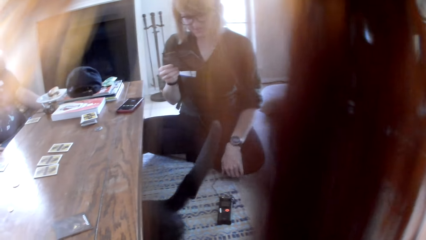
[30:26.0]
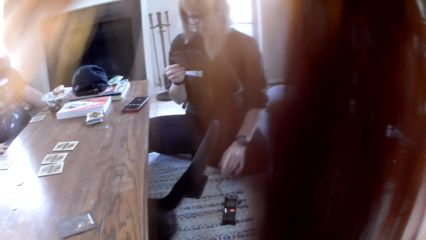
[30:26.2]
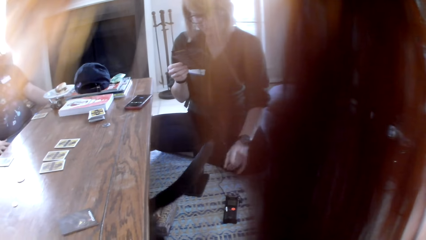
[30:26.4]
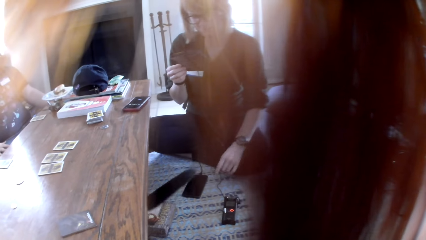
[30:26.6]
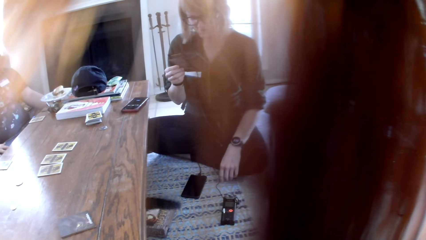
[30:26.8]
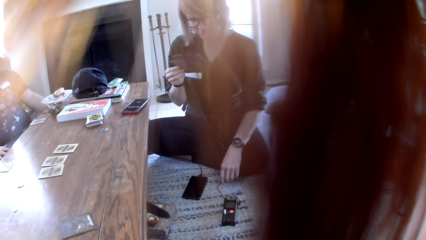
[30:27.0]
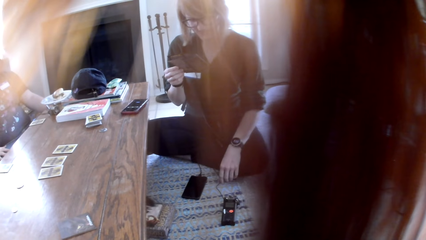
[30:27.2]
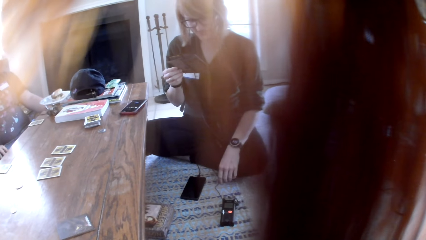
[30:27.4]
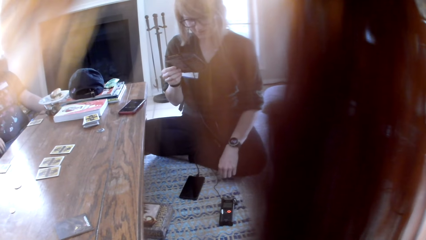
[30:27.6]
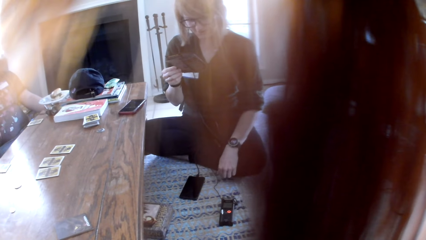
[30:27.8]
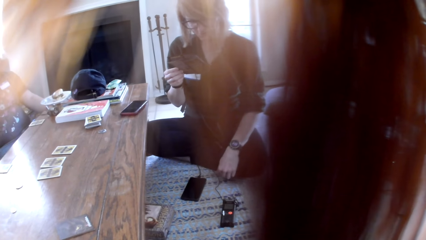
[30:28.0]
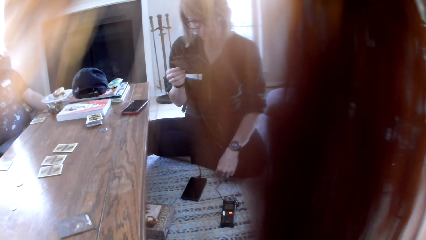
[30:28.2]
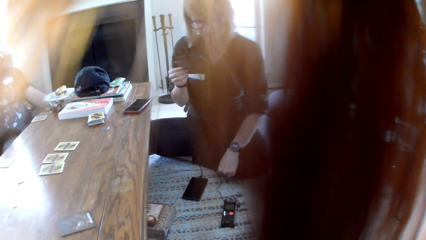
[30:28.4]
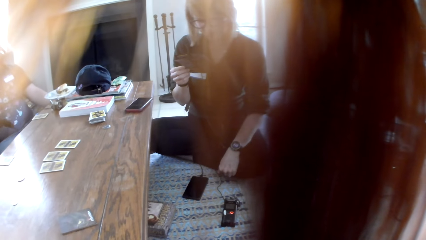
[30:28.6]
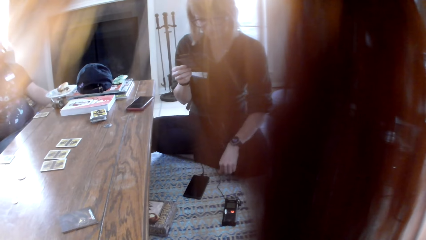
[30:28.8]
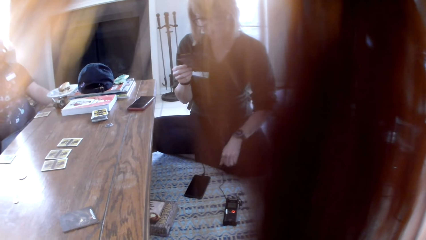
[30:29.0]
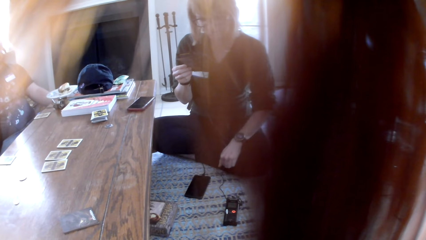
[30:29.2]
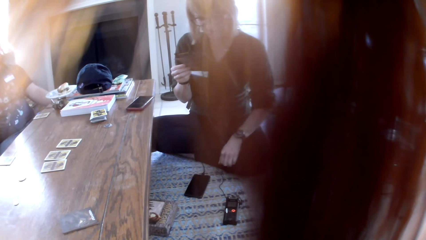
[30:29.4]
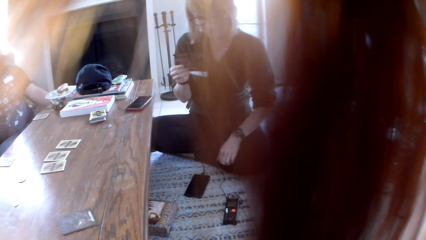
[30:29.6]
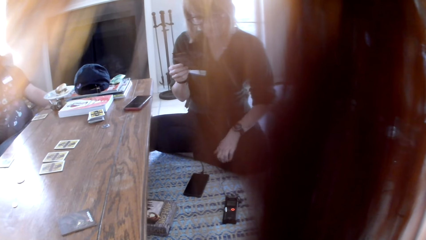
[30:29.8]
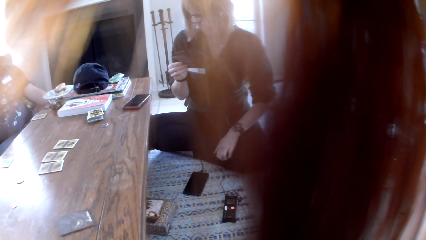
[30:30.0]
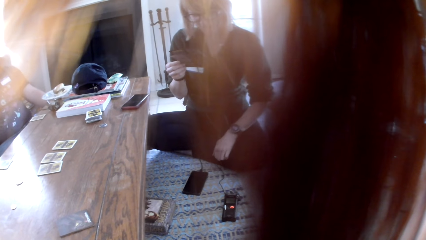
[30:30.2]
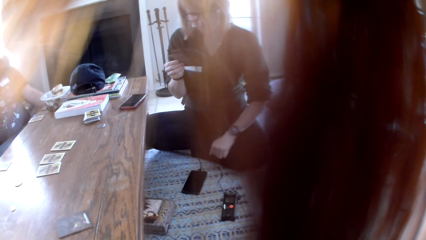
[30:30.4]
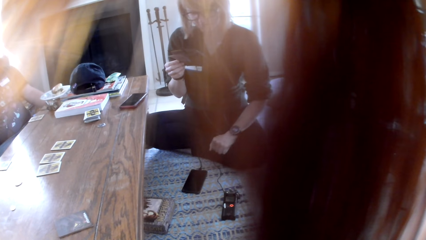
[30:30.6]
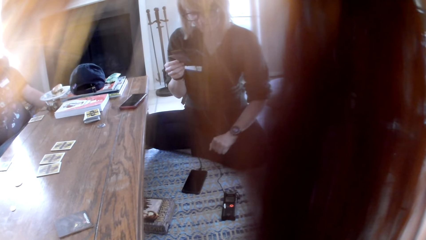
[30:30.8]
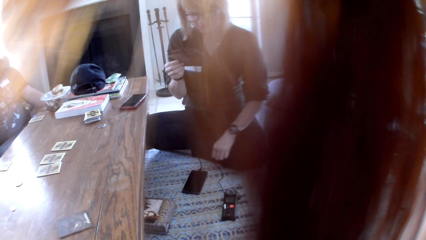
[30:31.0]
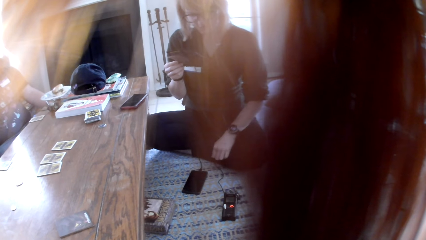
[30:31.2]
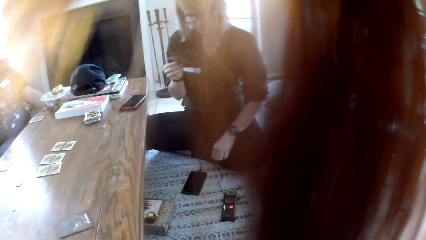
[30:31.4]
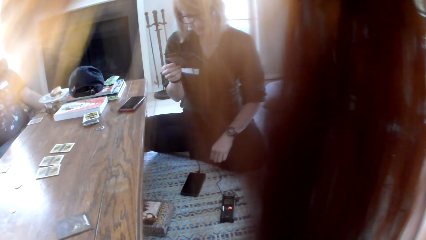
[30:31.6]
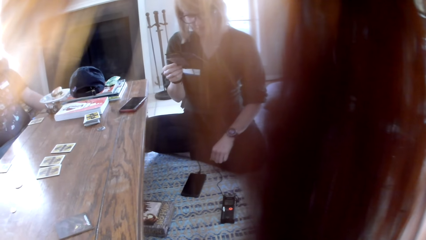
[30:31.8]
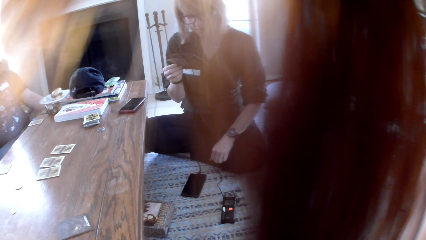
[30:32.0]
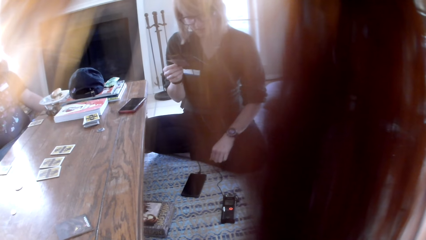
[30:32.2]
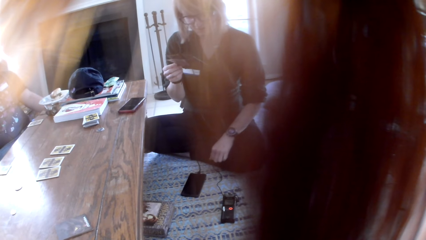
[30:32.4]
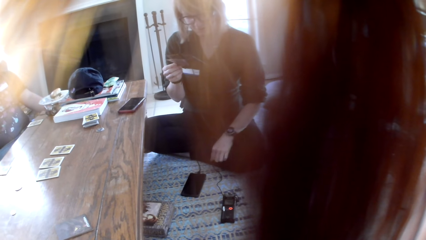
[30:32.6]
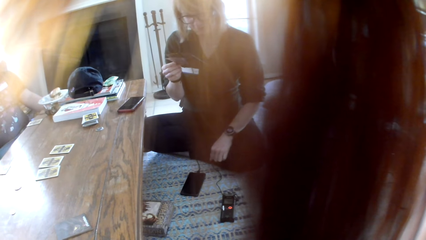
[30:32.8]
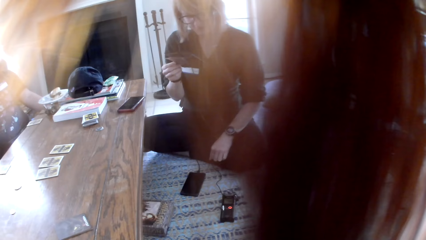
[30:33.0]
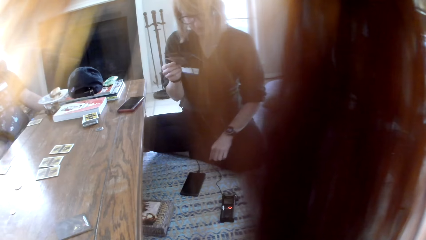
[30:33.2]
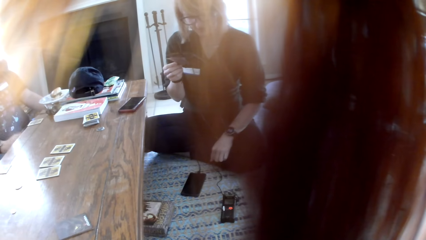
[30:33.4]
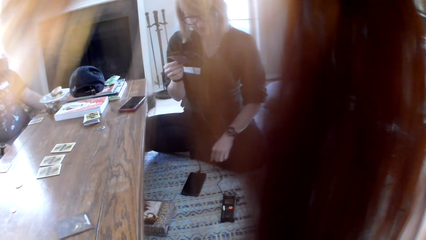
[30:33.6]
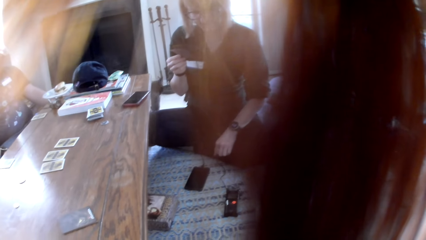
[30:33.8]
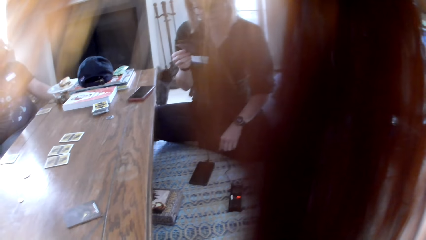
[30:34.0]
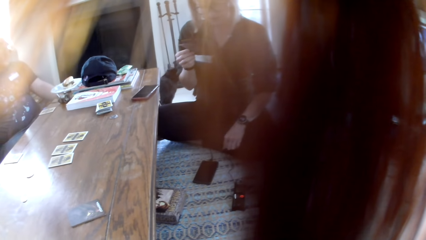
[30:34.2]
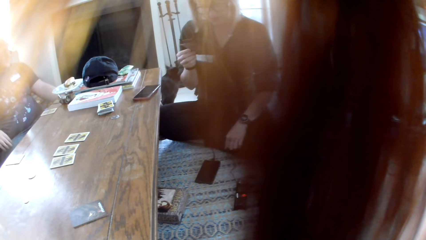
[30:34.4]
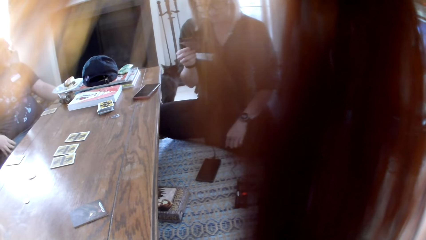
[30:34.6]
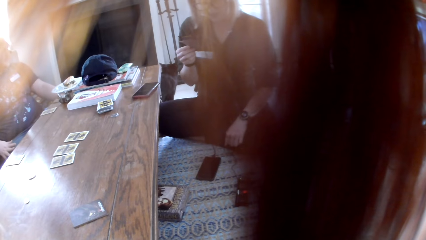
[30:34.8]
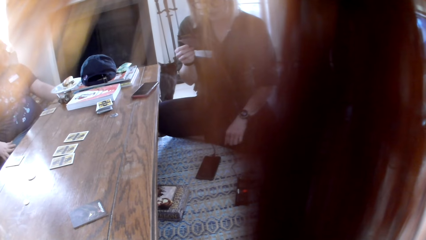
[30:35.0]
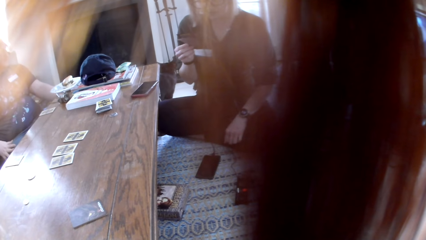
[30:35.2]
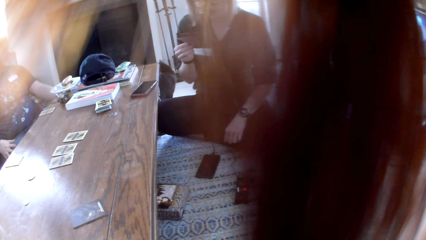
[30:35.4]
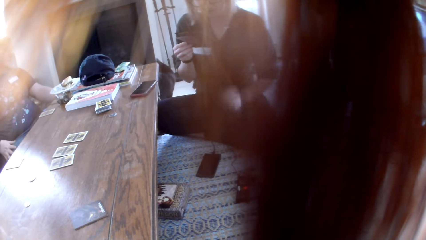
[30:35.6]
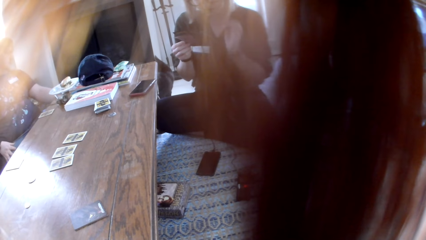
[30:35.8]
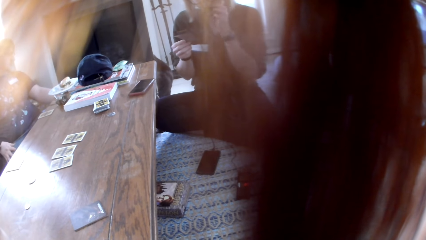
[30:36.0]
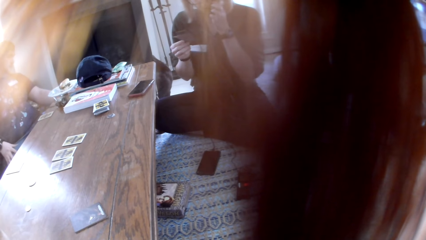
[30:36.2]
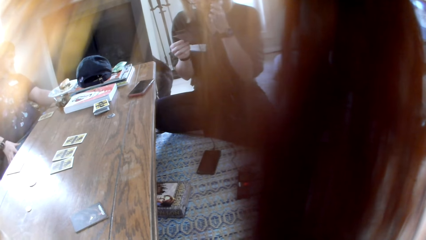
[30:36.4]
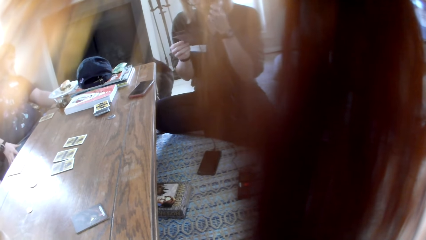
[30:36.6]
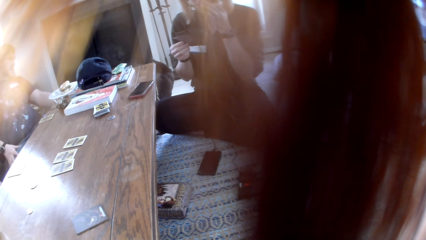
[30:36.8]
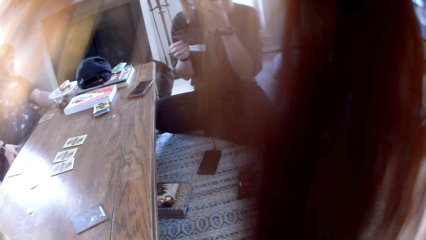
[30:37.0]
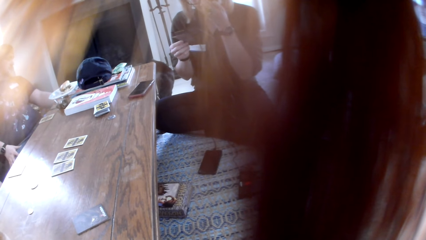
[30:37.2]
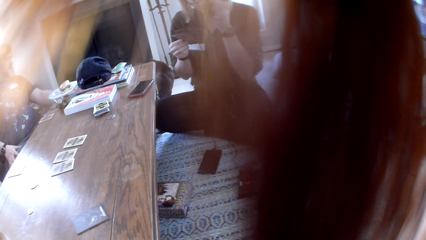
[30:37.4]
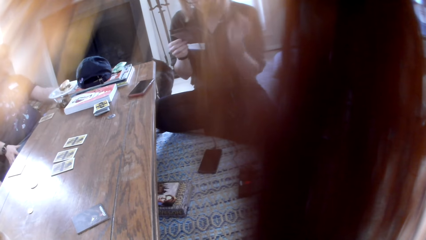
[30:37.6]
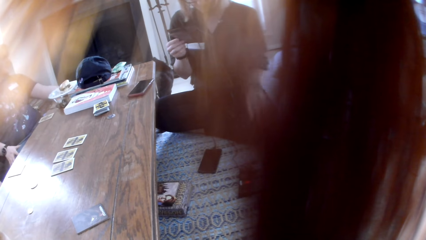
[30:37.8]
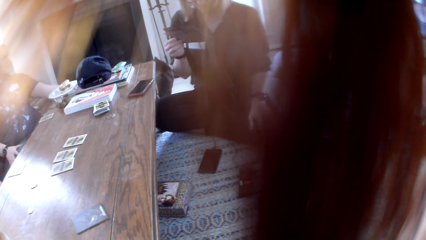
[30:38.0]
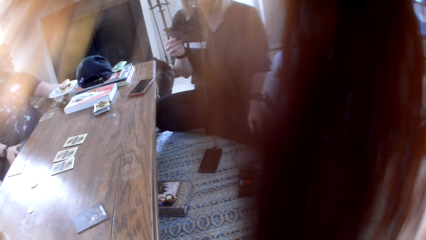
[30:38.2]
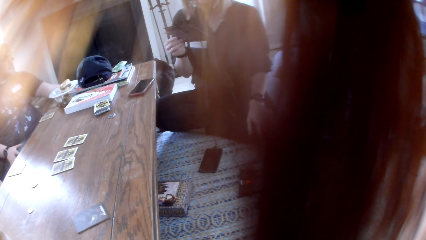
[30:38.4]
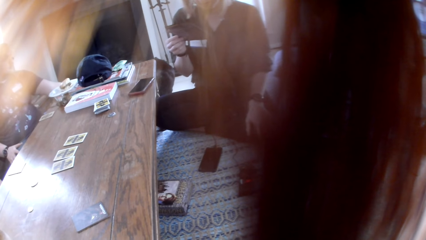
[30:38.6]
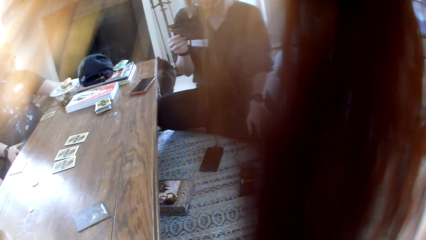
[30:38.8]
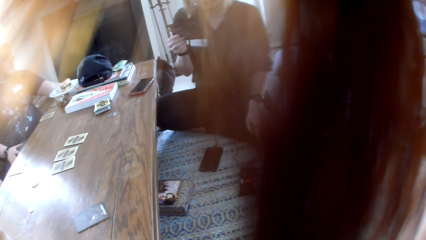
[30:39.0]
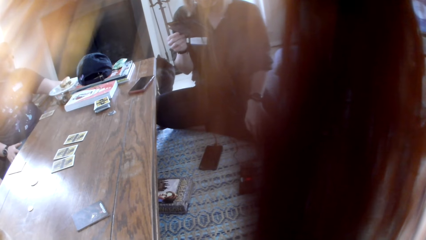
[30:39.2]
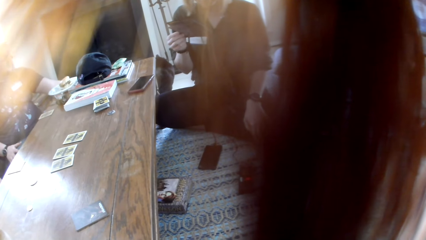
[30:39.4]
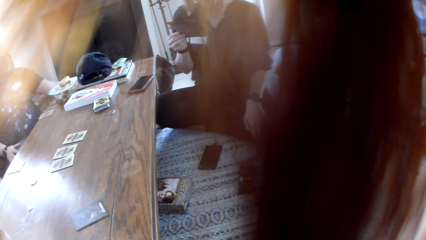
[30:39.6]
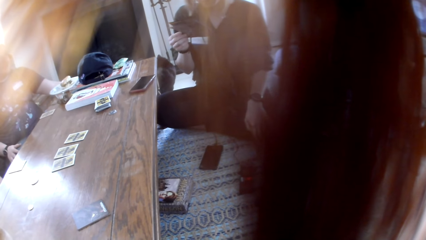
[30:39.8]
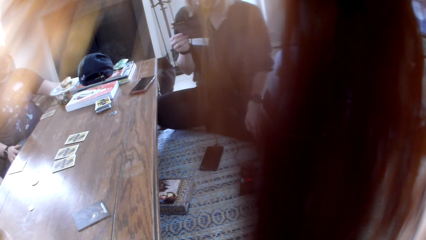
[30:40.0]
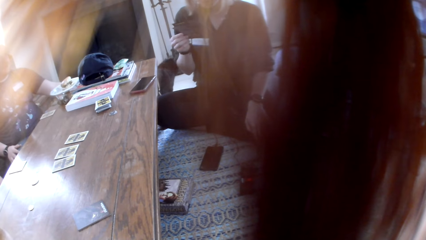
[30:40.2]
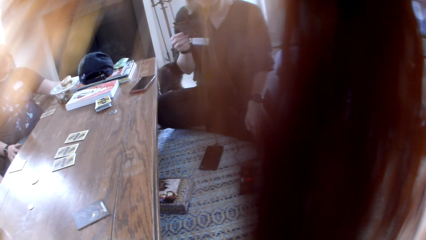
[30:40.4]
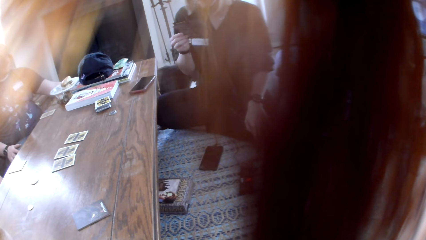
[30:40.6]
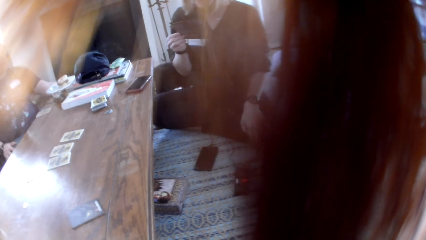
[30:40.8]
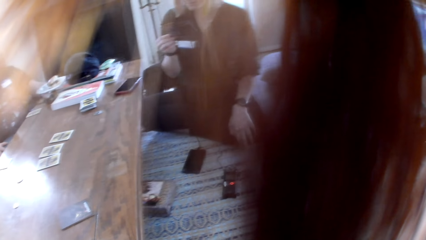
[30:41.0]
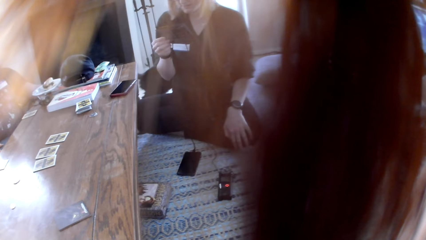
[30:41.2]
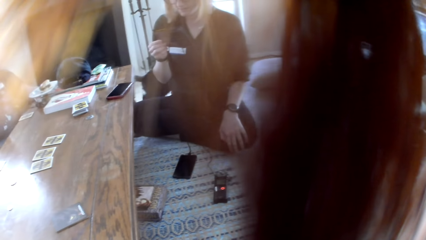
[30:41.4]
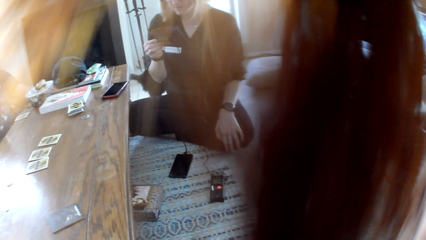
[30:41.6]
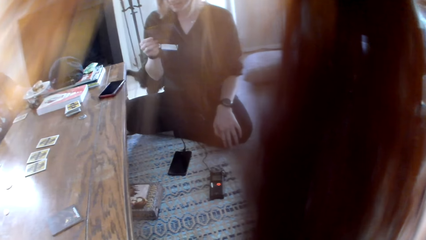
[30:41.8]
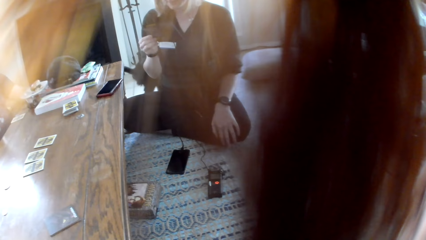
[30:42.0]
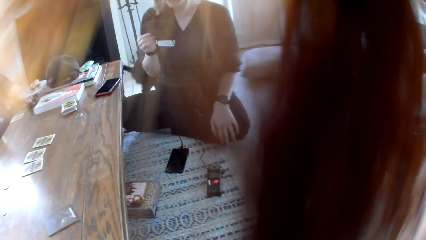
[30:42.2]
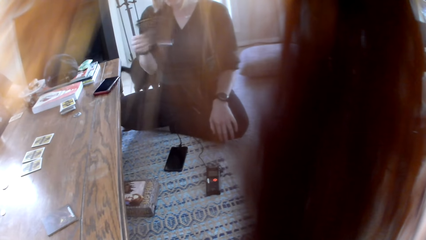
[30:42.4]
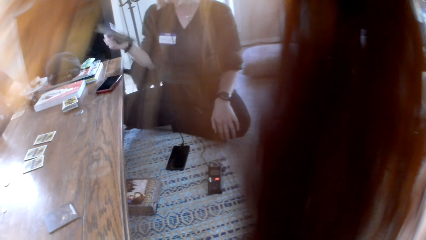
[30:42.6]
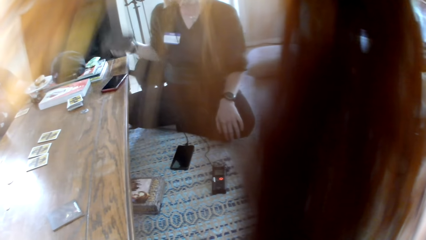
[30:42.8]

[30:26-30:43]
A woman reads a book.
